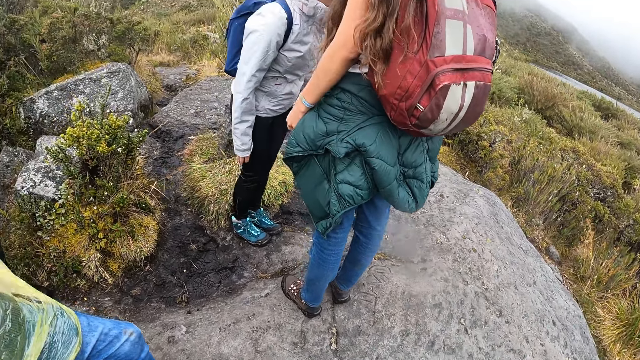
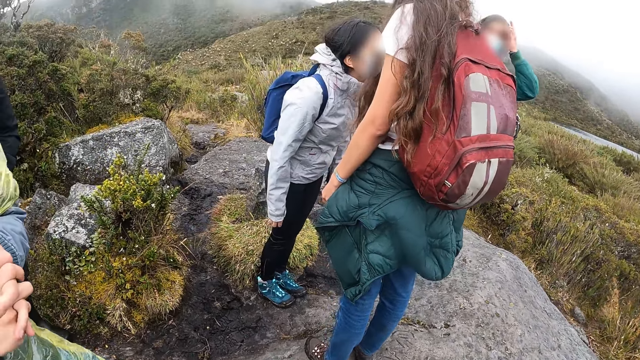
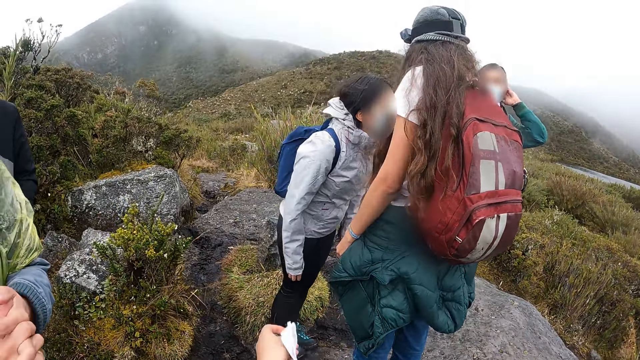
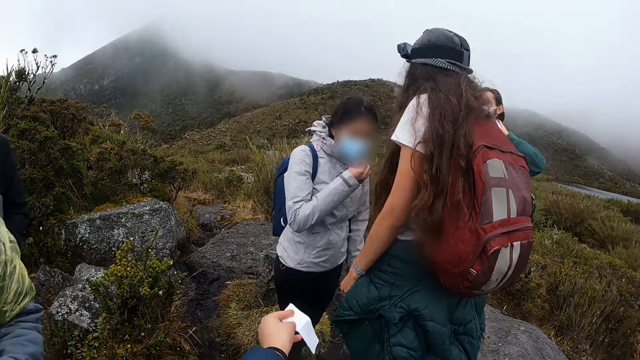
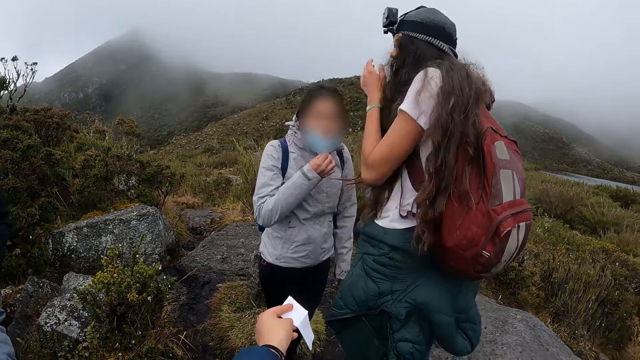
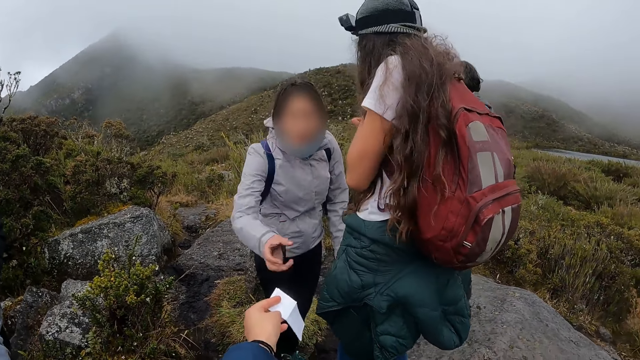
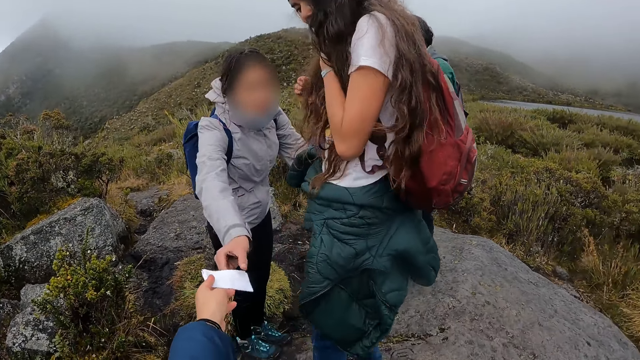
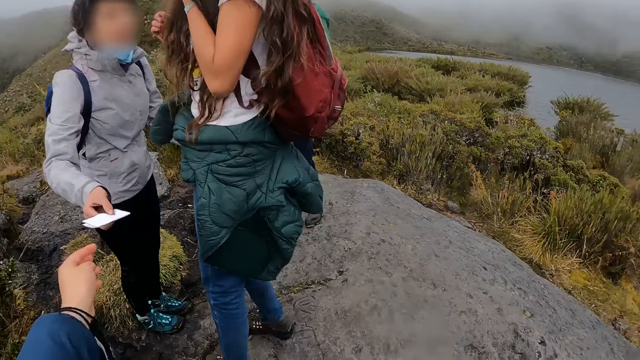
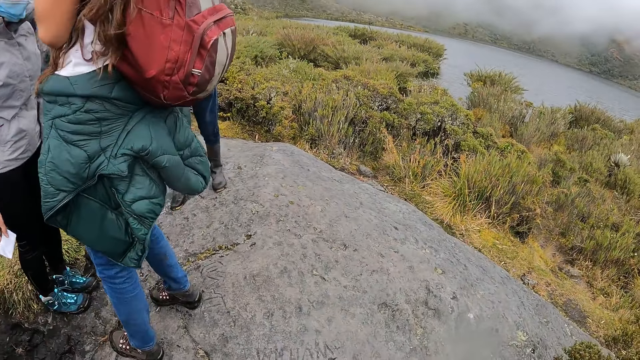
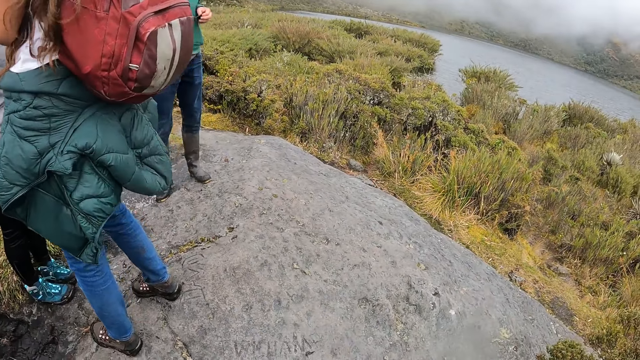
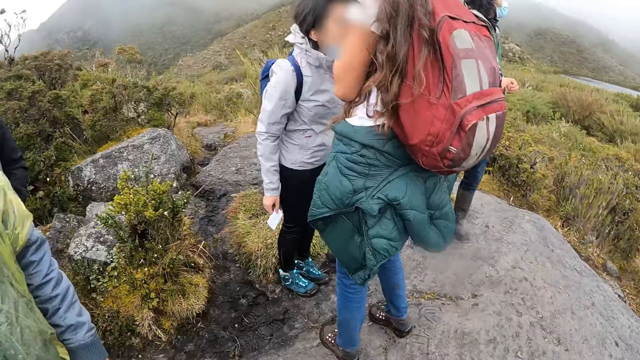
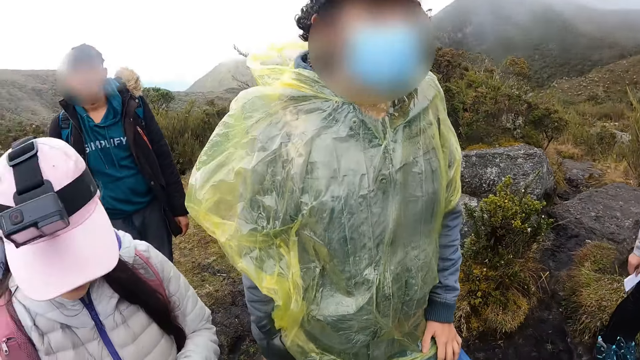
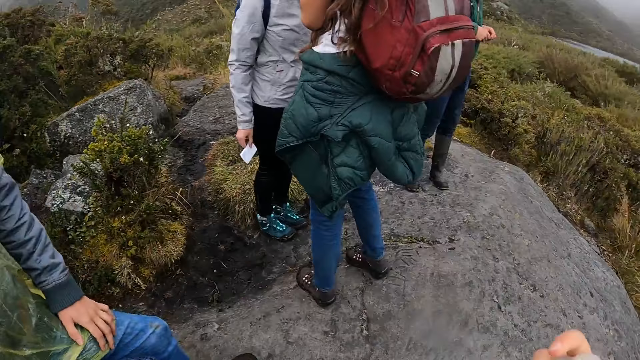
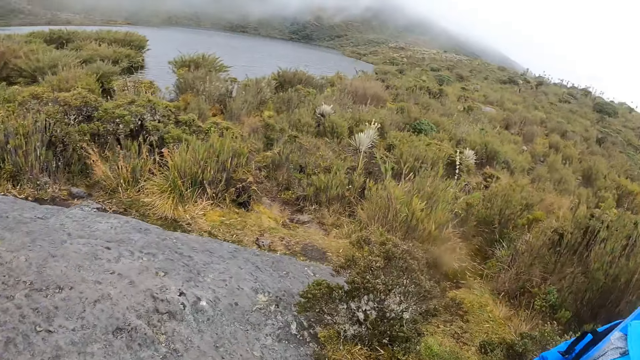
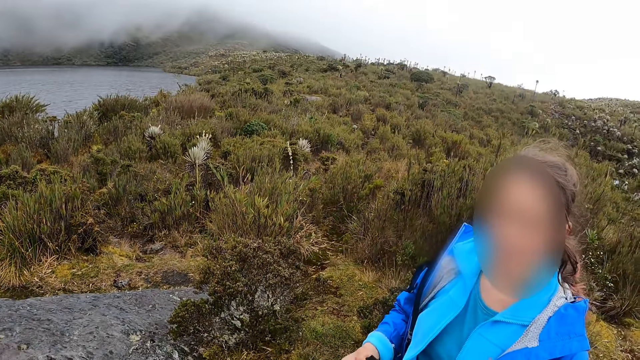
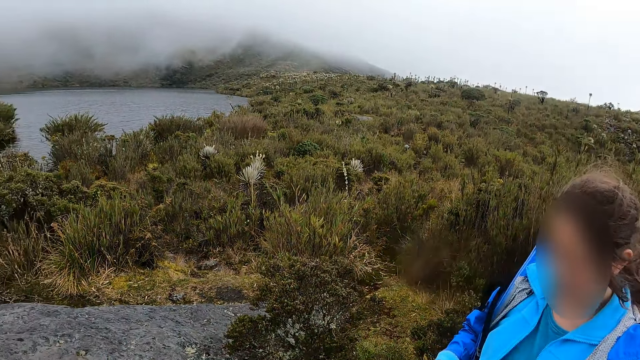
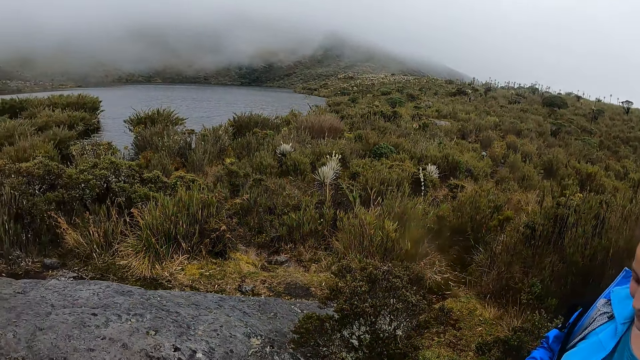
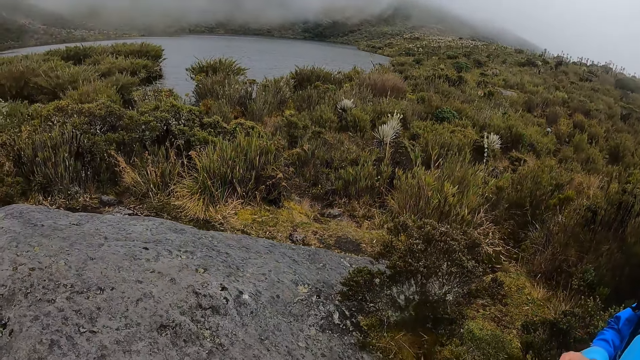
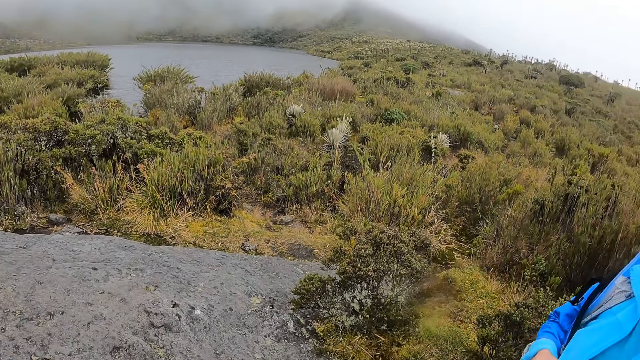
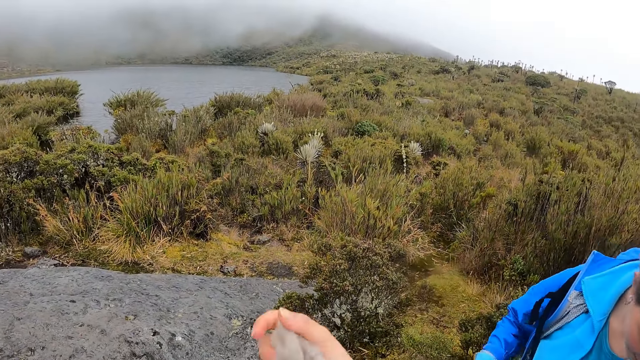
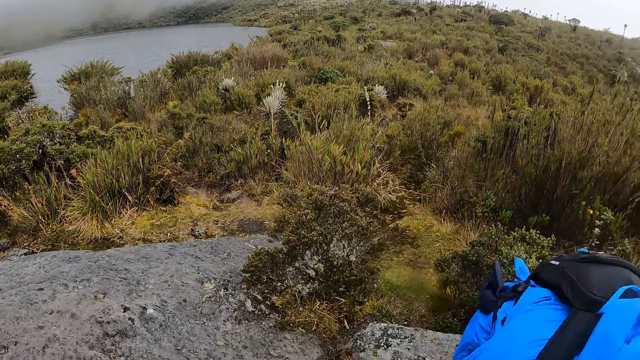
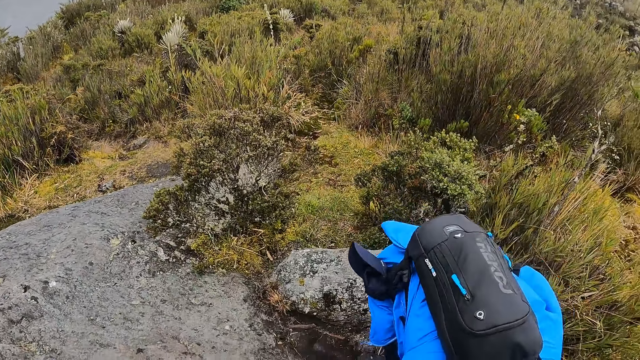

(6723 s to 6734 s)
The camera wearer gives a woman a paper with his left hand. A man aligns hair with both hands. The woman moves her hand. The woman collects the paper from the camera wearer. The camera wearer does something. He looks around. He does something.

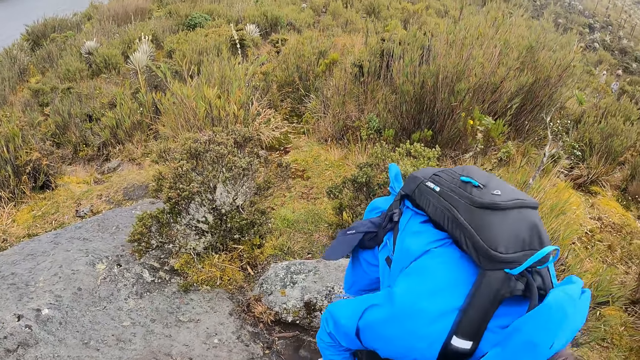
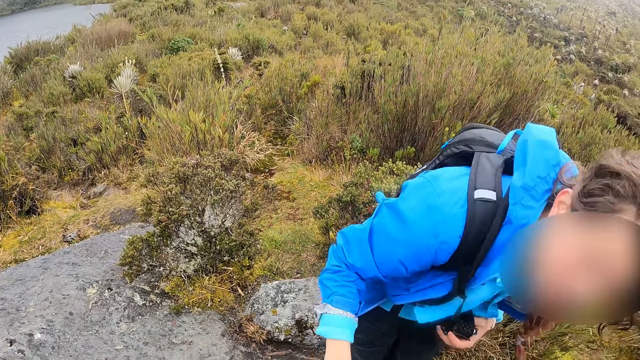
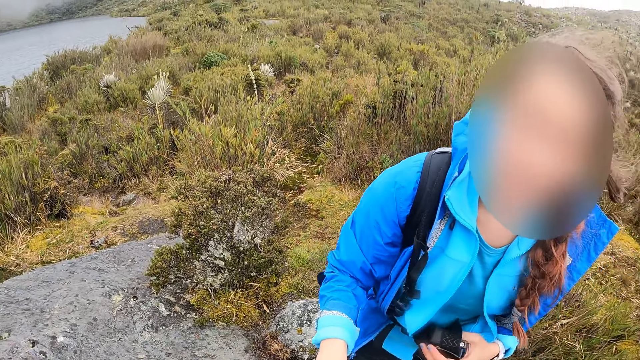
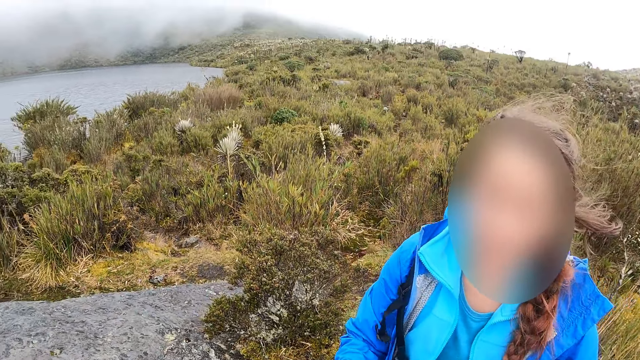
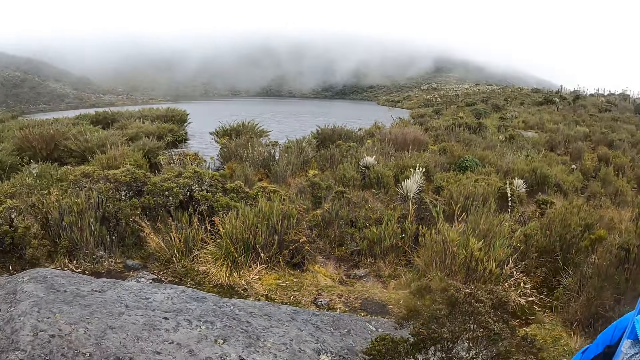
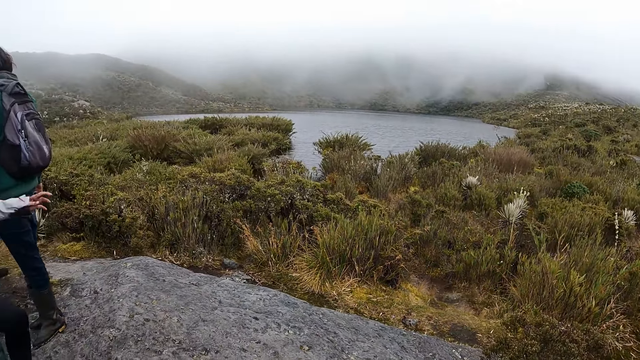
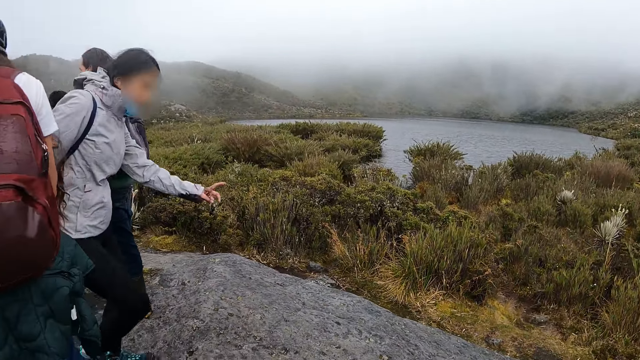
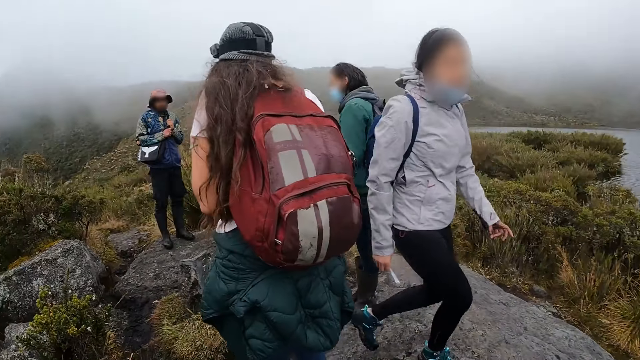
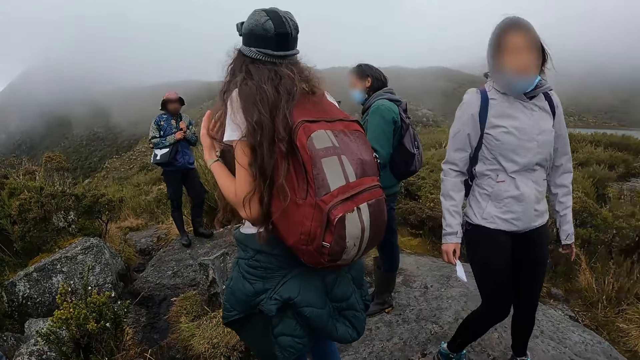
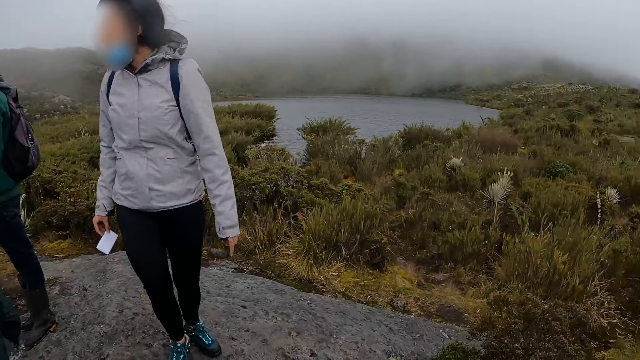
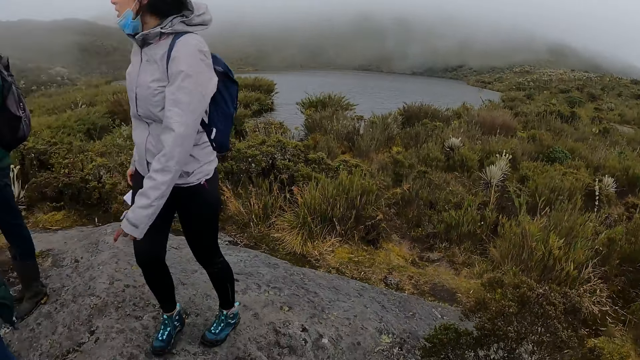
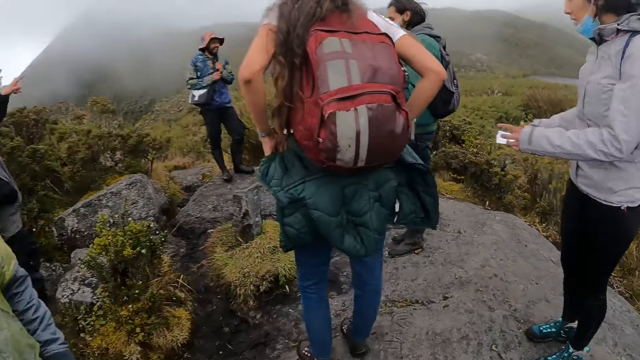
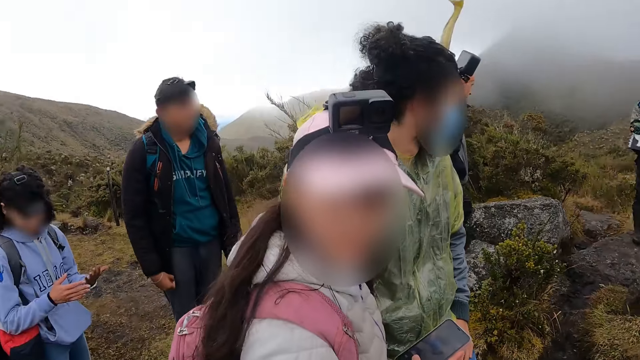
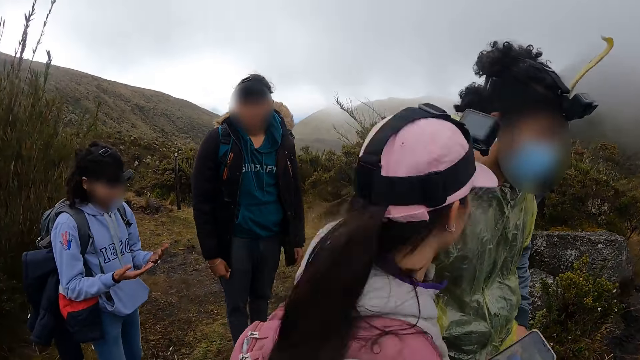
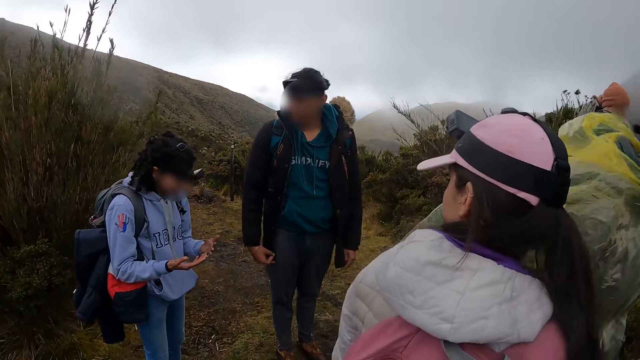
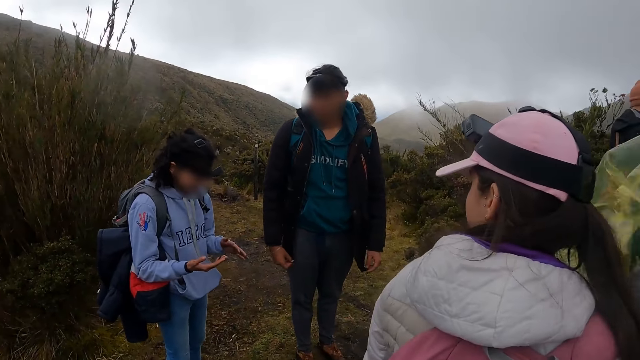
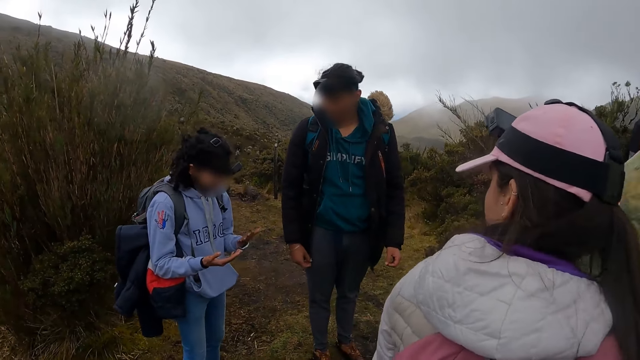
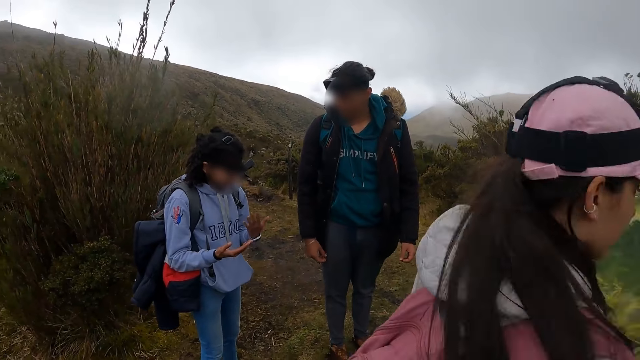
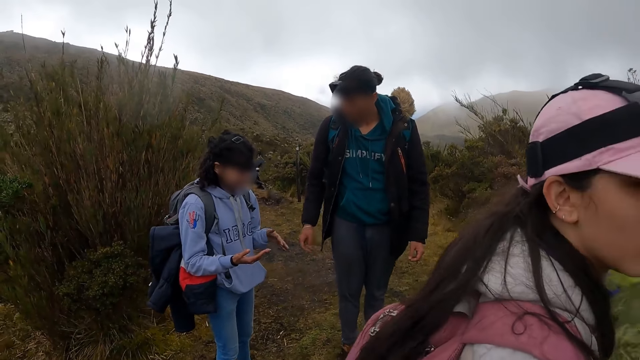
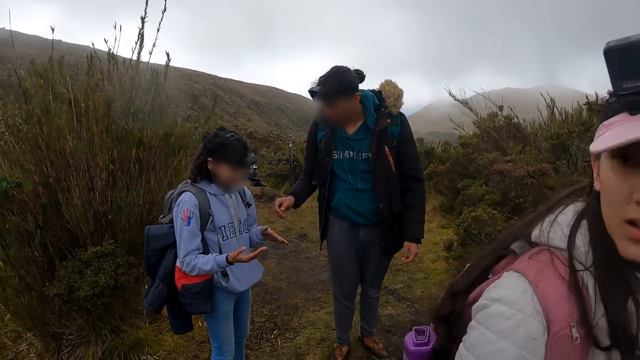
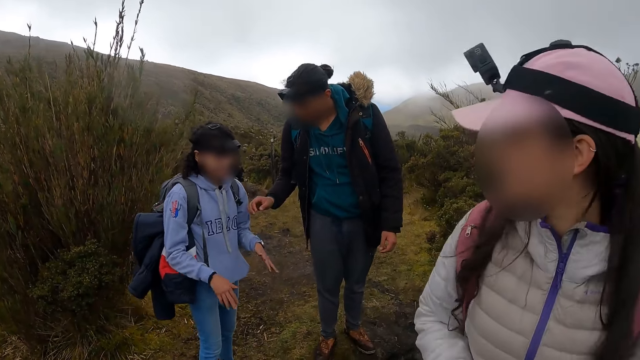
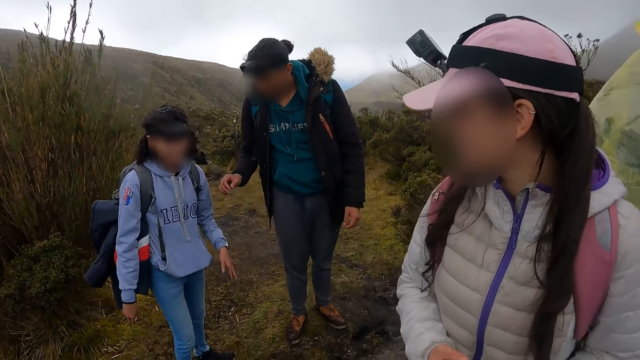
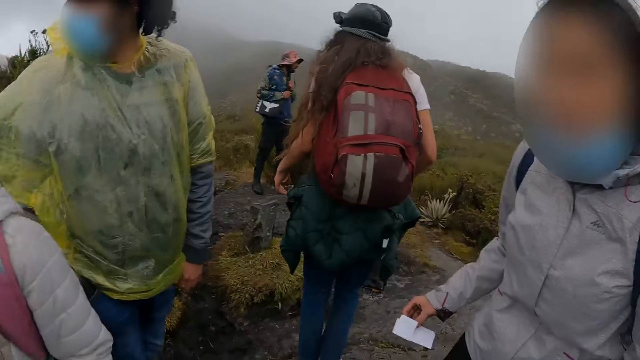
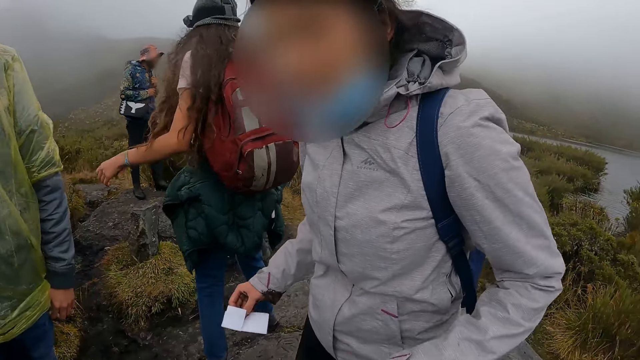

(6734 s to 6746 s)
A man picks up something from the ground. The camera wearer looks around. A woman moves ahead. The camera wearer looks around.
